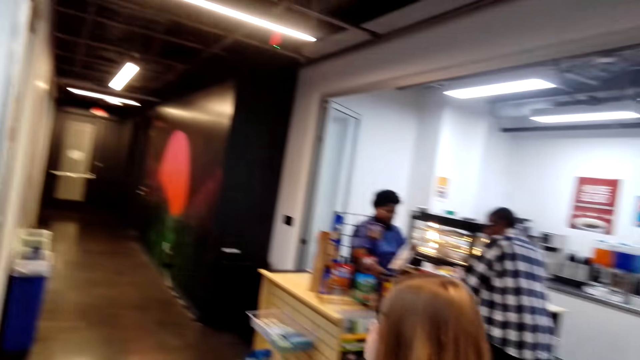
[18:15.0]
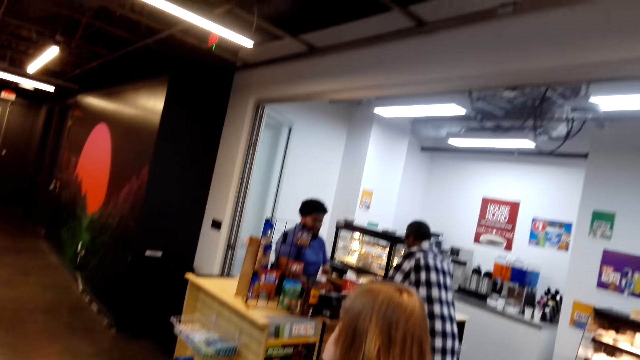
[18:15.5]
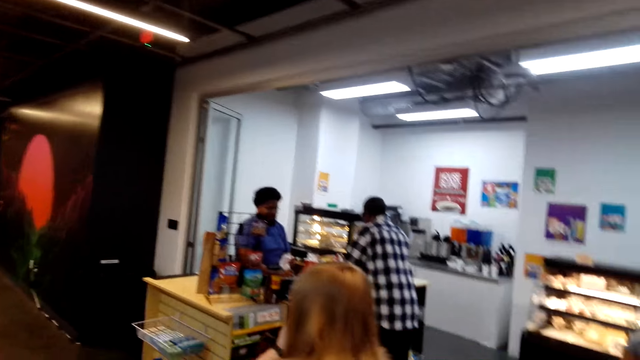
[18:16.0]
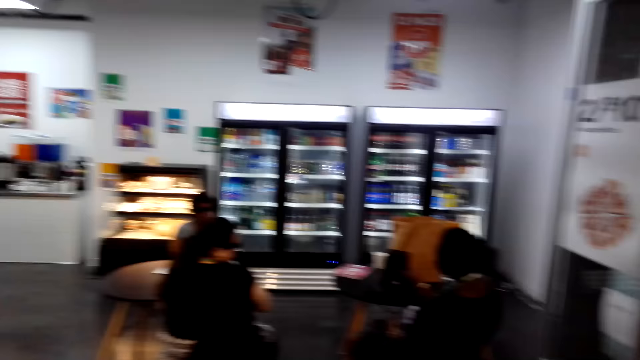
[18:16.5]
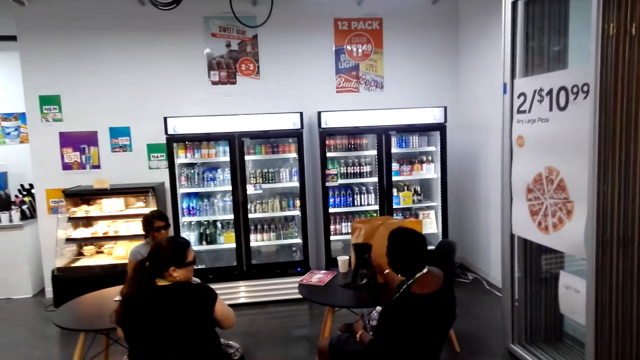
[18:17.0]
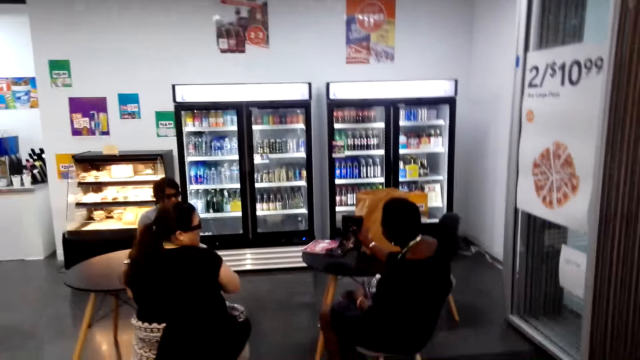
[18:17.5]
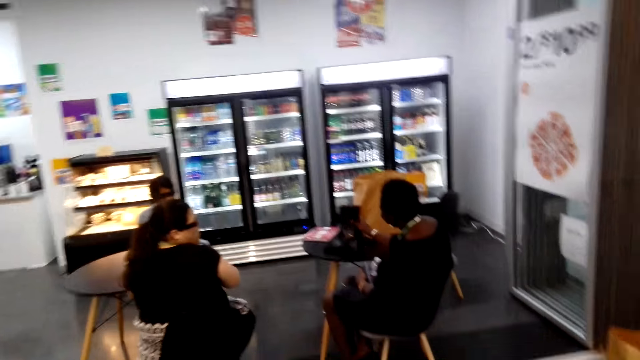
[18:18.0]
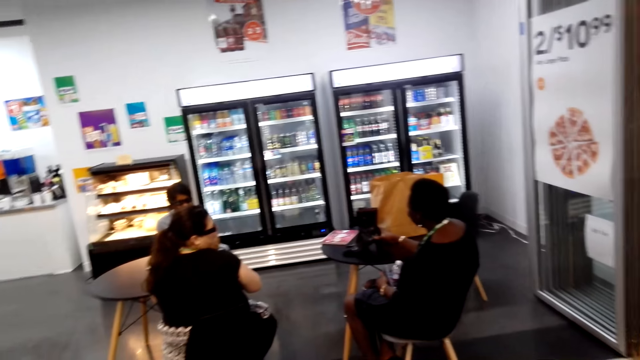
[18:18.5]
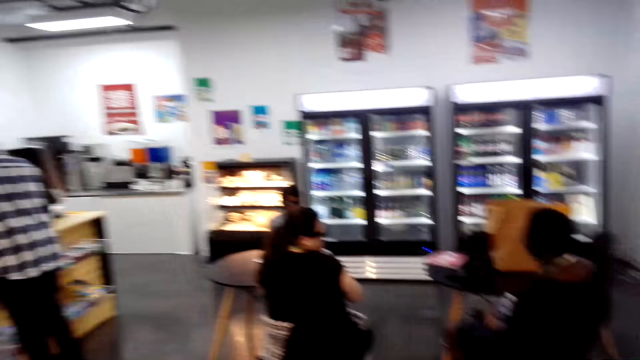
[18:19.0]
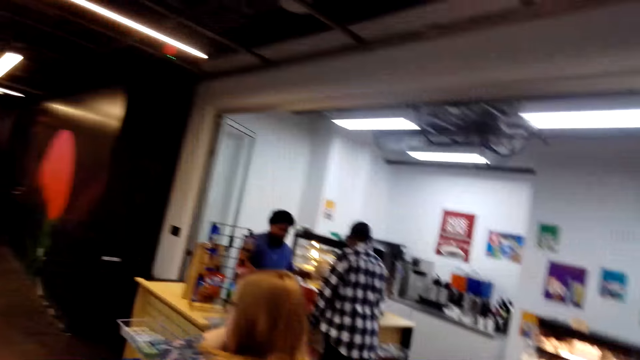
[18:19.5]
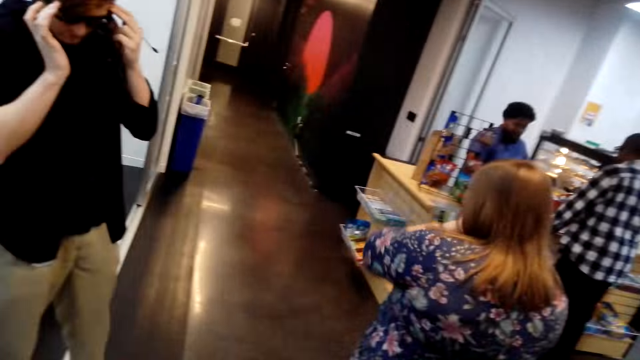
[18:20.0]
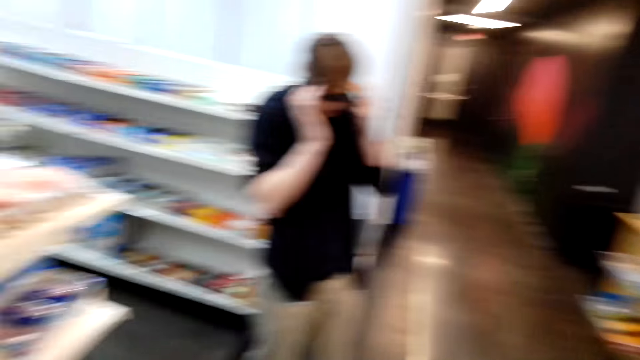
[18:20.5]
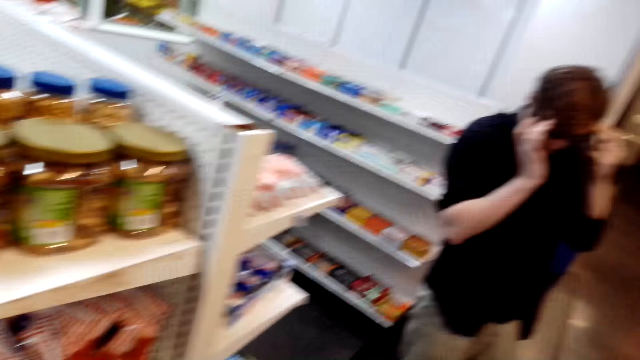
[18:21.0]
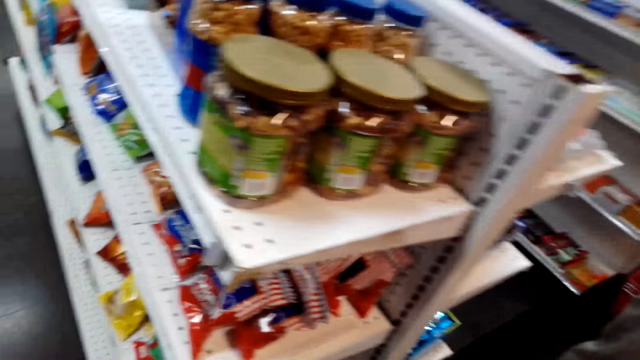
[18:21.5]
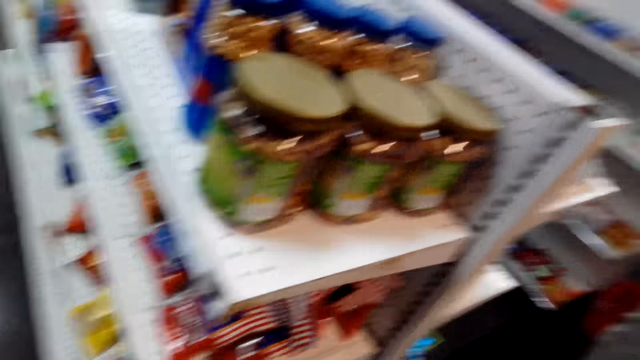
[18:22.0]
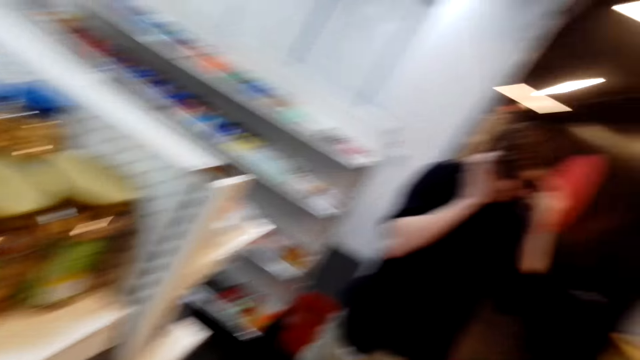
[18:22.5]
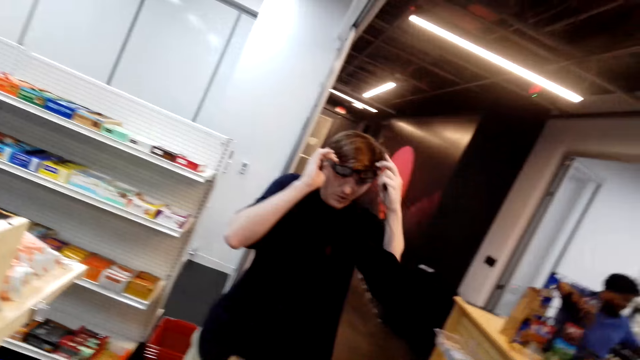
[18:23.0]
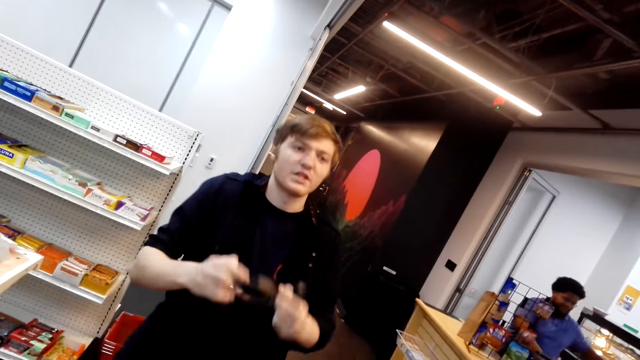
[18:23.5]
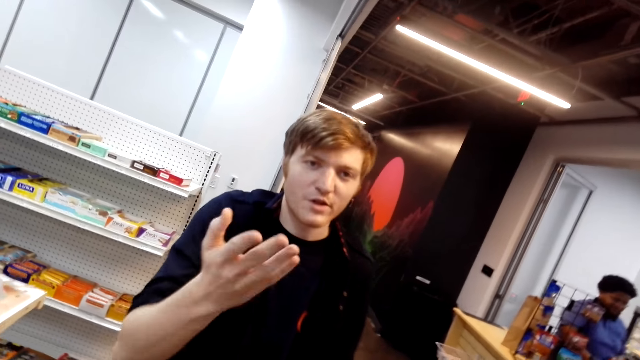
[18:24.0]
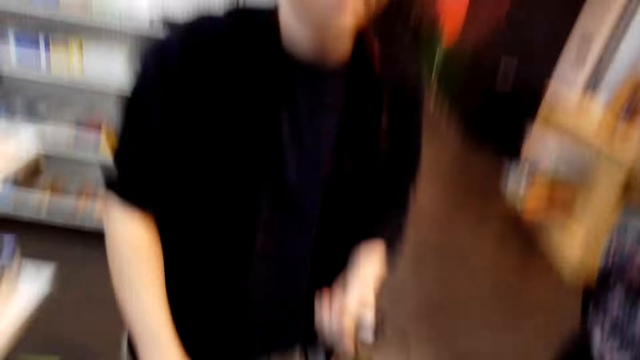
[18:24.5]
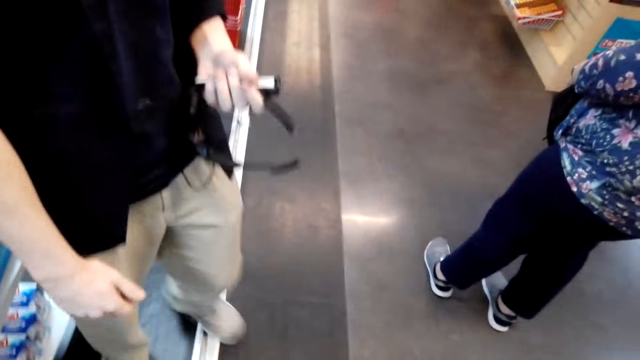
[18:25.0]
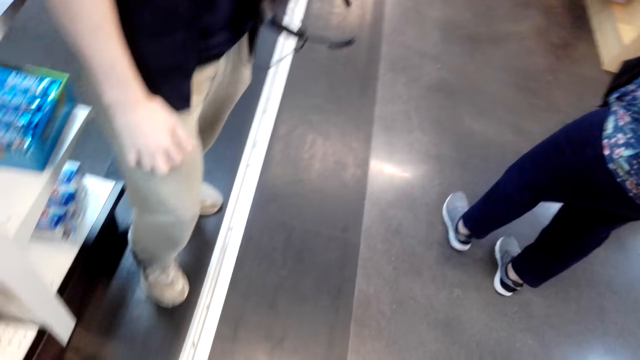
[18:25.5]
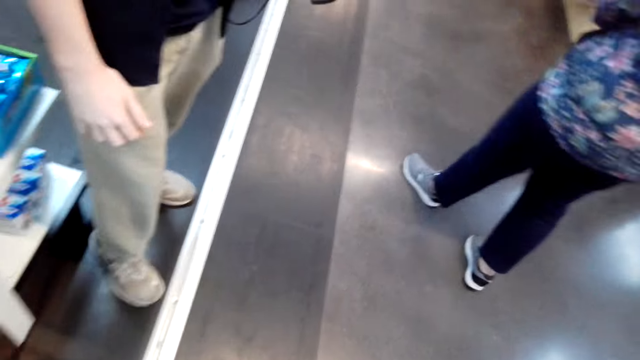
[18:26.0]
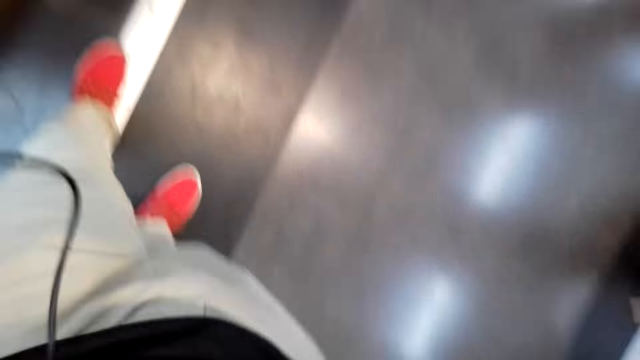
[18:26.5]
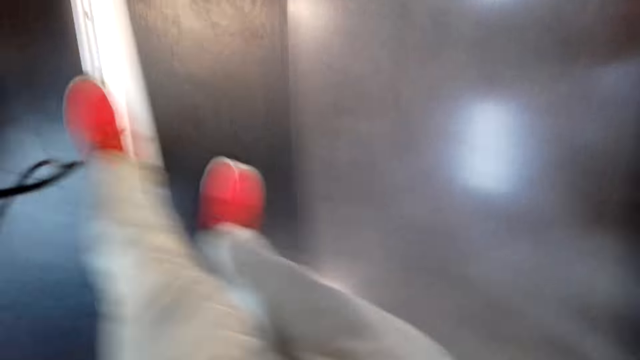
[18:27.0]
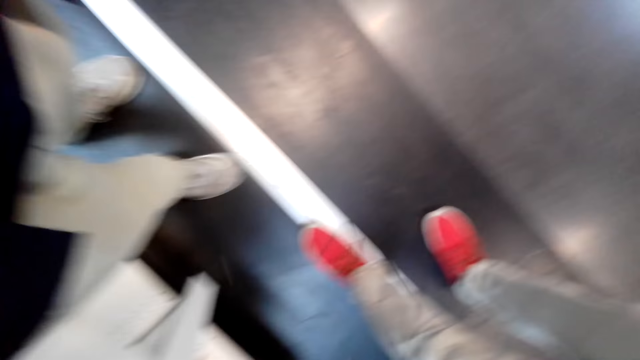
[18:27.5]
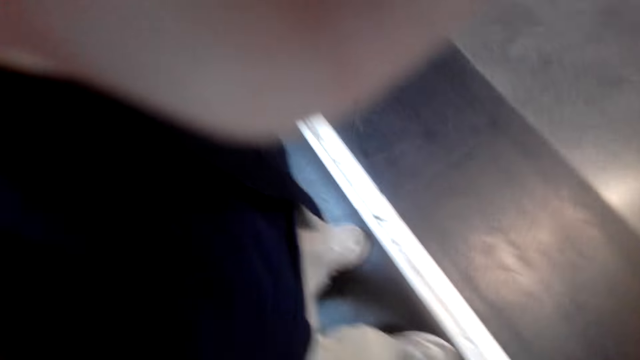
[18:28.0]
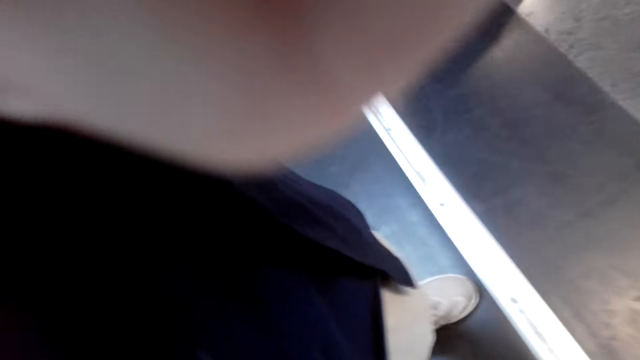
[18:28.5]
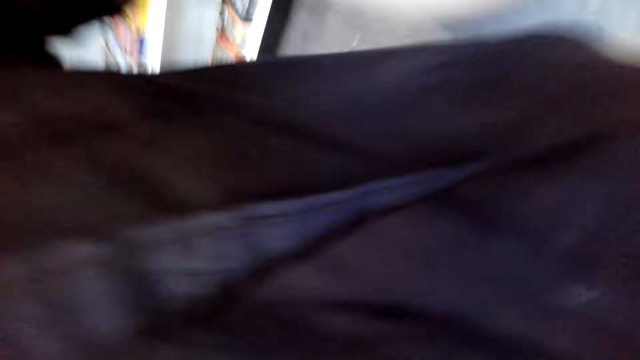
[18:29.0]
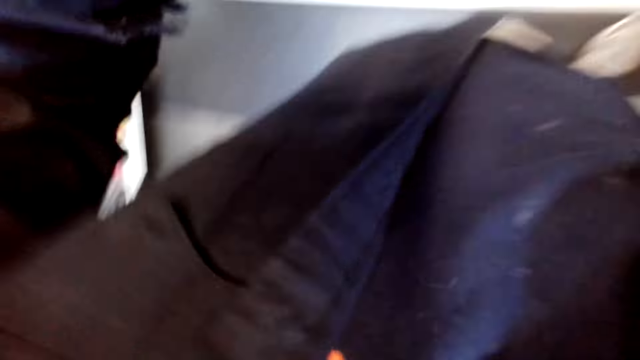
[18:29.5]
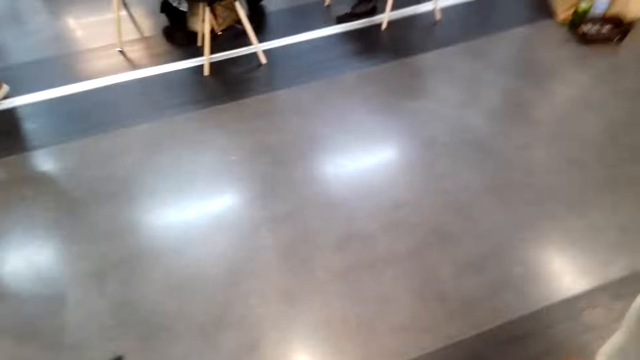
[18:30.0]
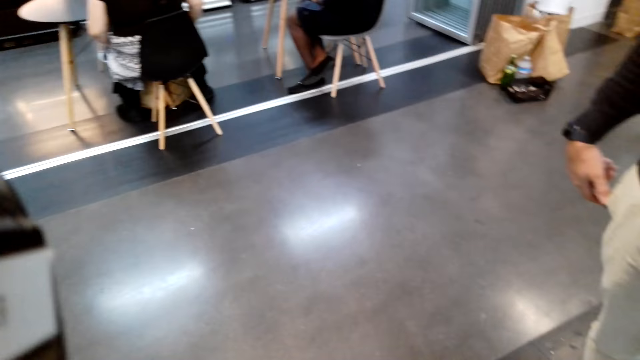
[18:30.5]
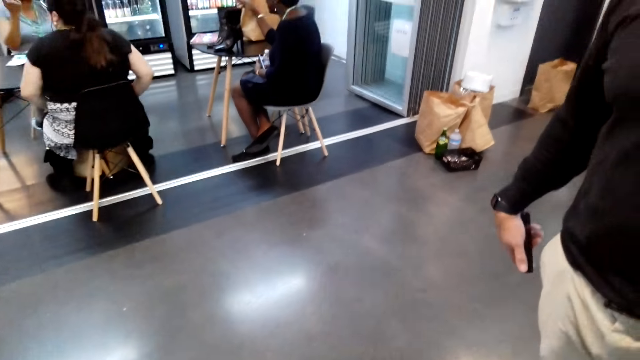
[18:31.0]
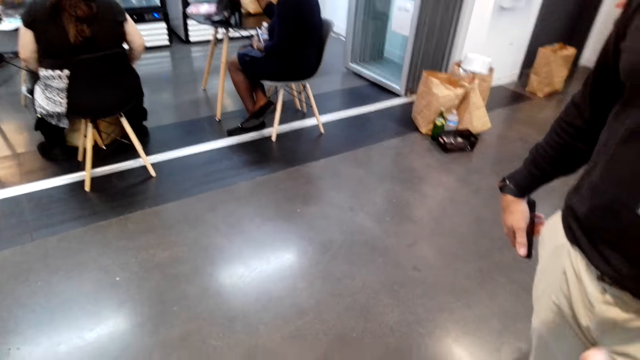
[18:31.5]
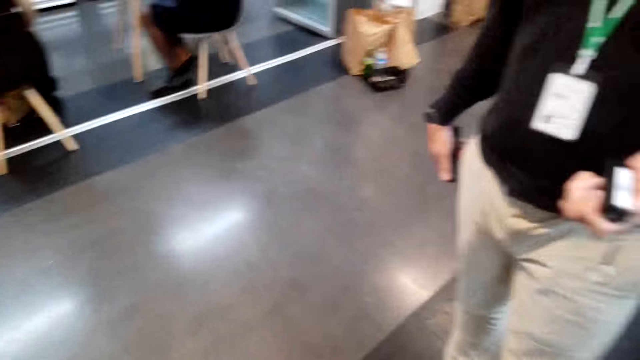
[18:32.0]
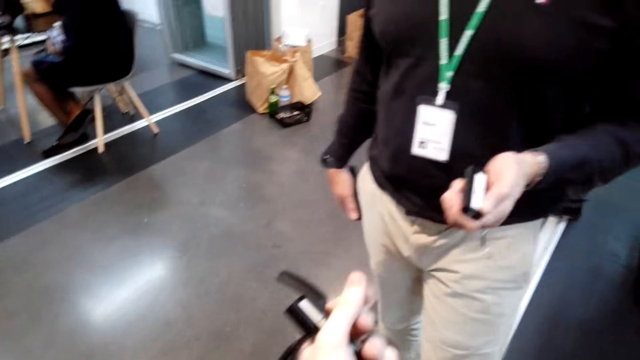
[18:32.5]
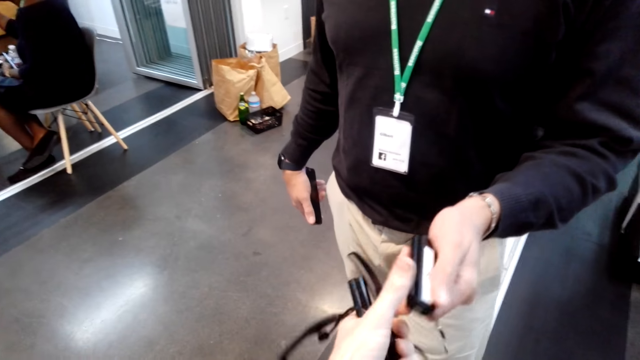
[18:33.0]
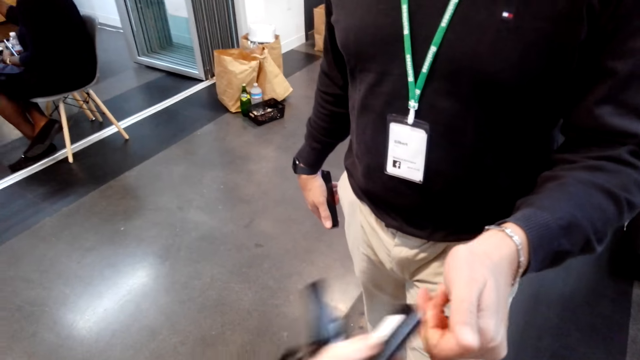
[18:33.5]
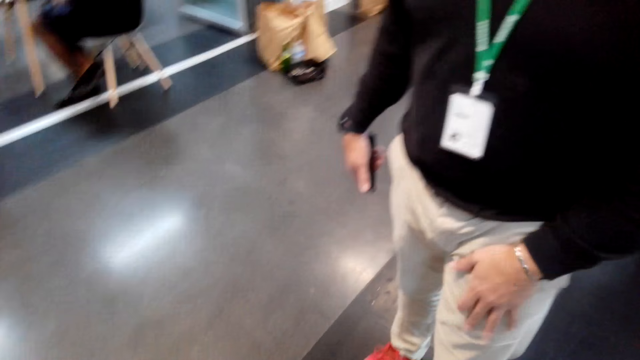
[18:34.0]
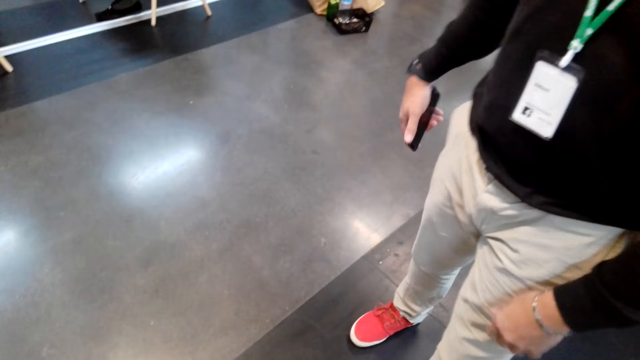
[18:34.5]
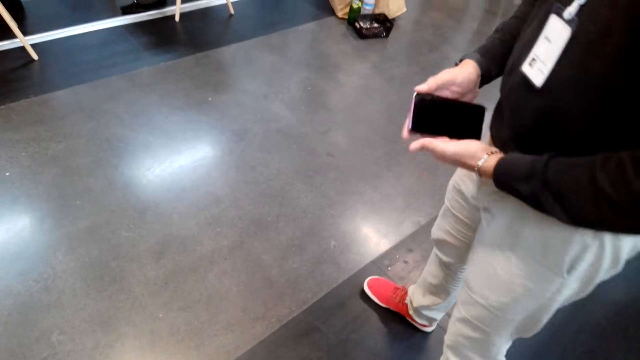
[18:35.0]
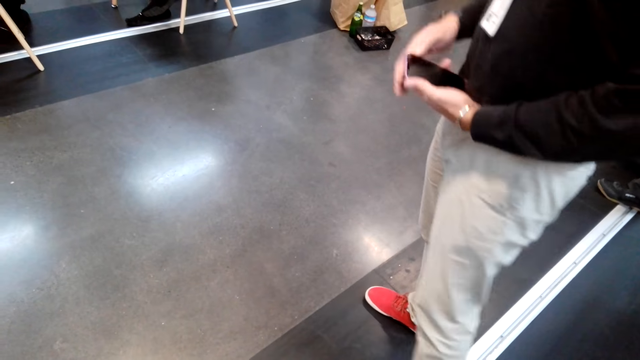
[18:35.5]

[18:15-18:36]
The camera wearer looks around the supermarket. A man removes his glasses. Another man talks to a third man. The camera wearer looks around the supermarket. They look at the shoes. The second man takes the camera. The camera wearer gives the second man something. The second man gives something to the camera wearer. The camera wearer picks up something from the second man. They walk around the supermarket.
